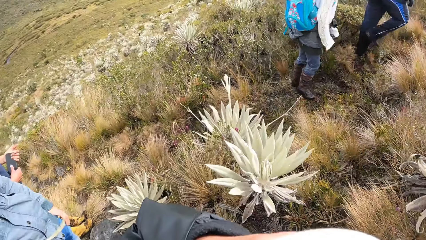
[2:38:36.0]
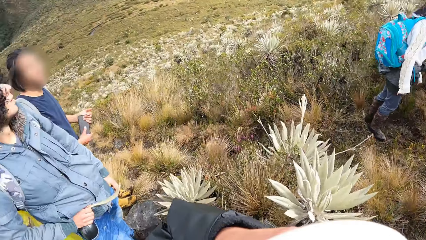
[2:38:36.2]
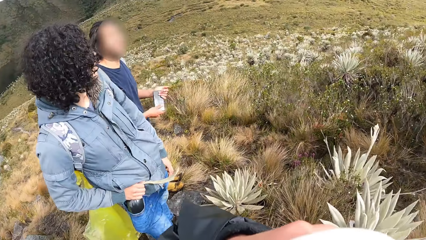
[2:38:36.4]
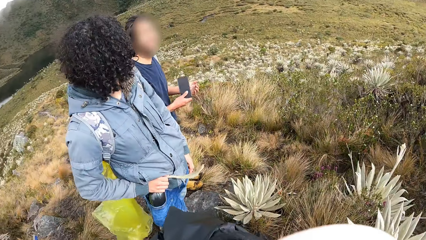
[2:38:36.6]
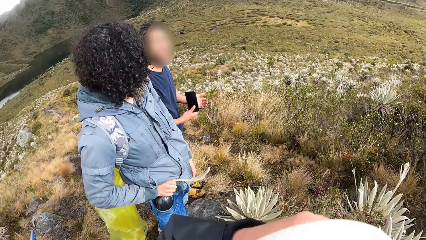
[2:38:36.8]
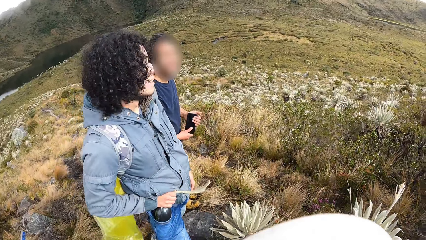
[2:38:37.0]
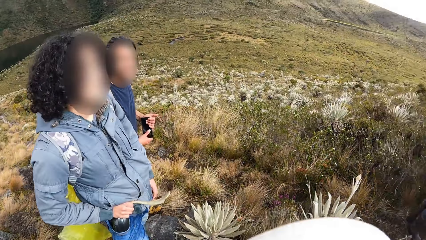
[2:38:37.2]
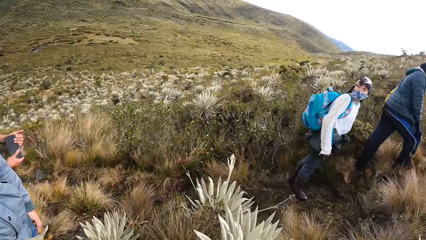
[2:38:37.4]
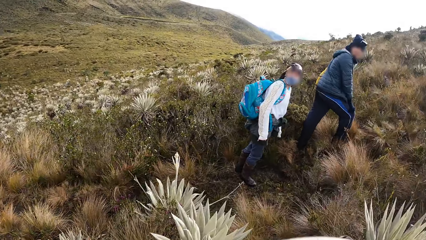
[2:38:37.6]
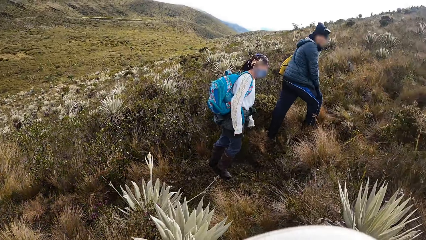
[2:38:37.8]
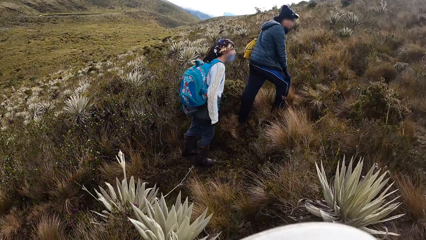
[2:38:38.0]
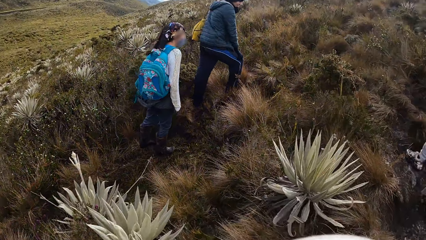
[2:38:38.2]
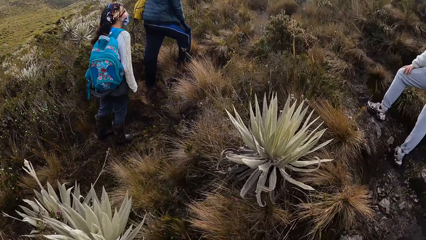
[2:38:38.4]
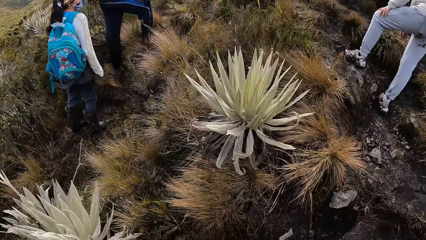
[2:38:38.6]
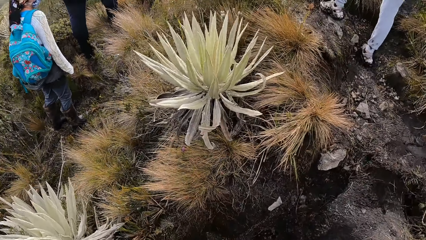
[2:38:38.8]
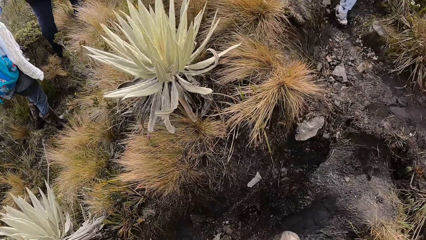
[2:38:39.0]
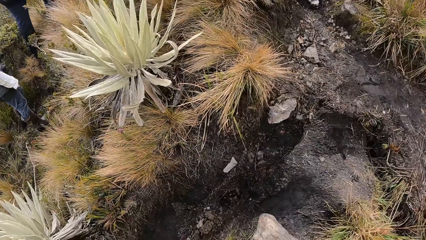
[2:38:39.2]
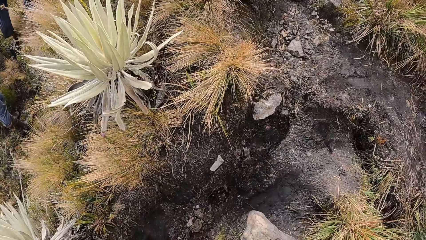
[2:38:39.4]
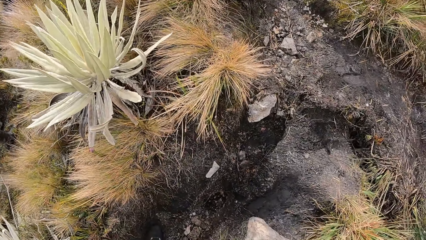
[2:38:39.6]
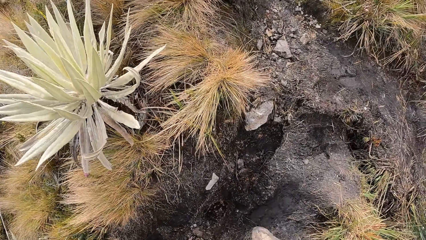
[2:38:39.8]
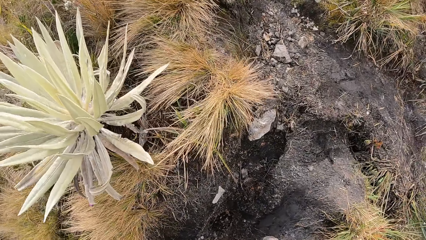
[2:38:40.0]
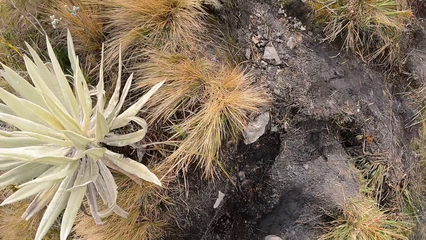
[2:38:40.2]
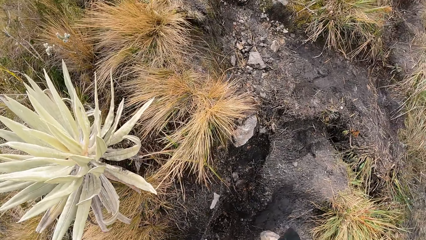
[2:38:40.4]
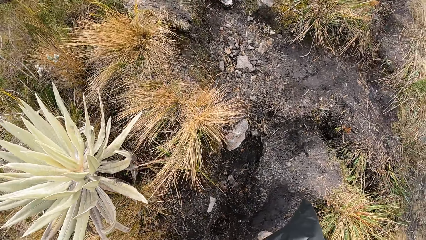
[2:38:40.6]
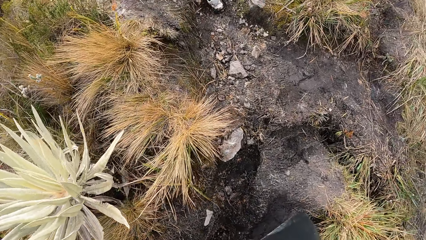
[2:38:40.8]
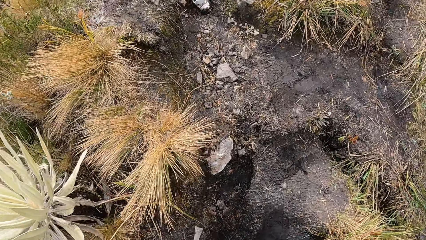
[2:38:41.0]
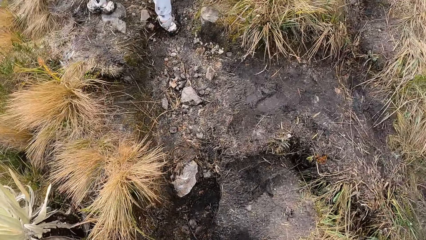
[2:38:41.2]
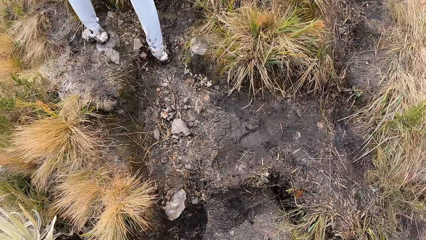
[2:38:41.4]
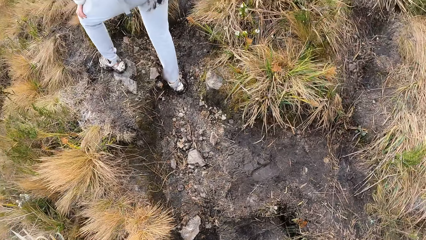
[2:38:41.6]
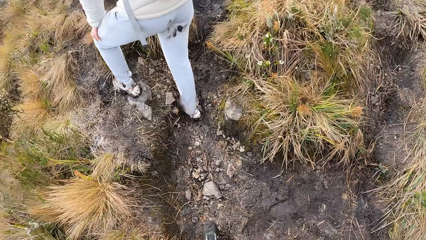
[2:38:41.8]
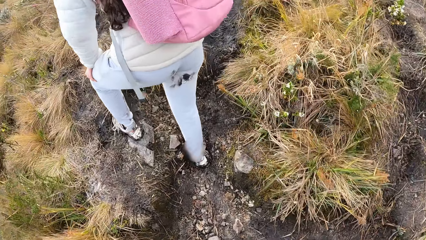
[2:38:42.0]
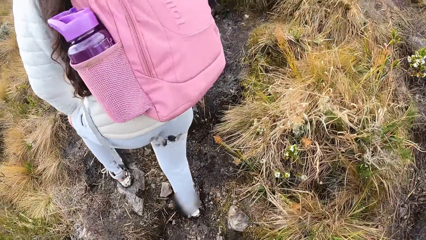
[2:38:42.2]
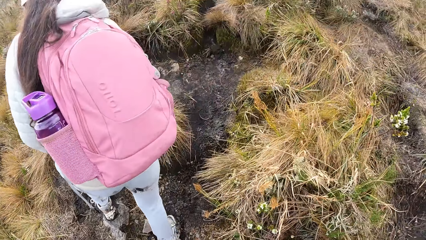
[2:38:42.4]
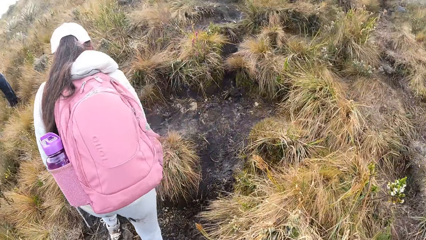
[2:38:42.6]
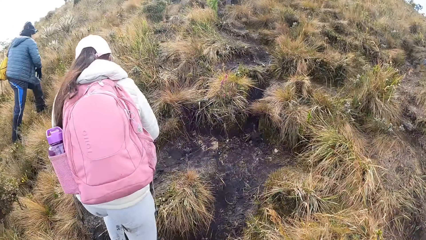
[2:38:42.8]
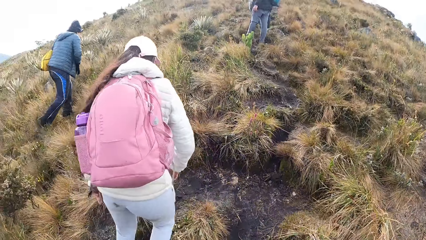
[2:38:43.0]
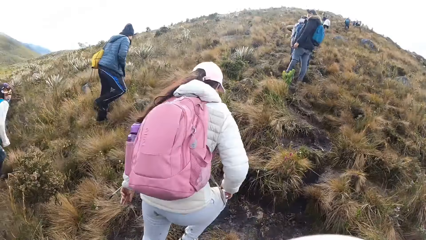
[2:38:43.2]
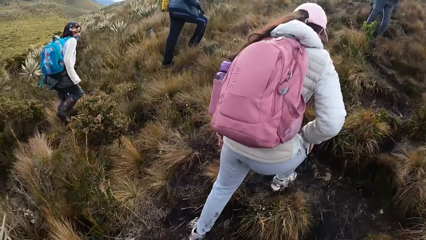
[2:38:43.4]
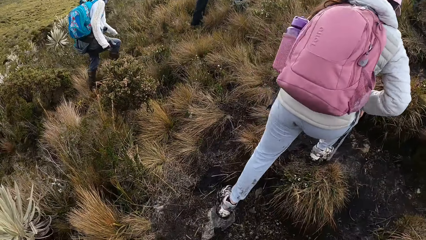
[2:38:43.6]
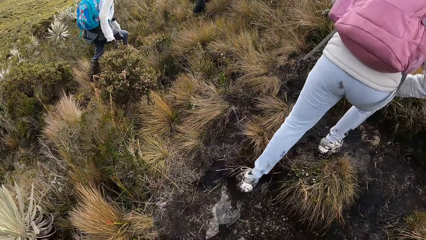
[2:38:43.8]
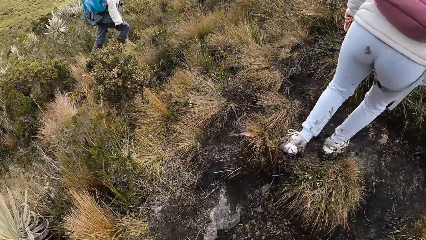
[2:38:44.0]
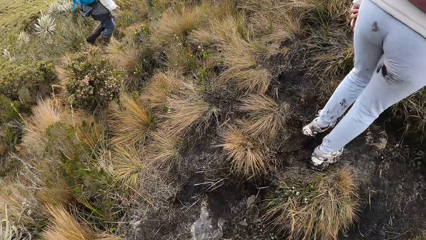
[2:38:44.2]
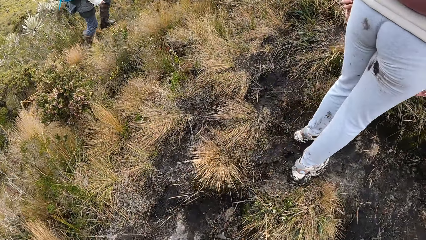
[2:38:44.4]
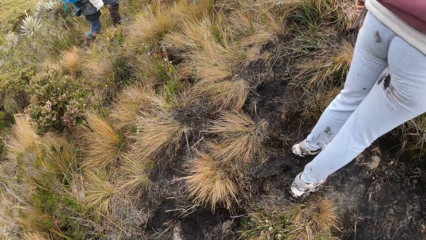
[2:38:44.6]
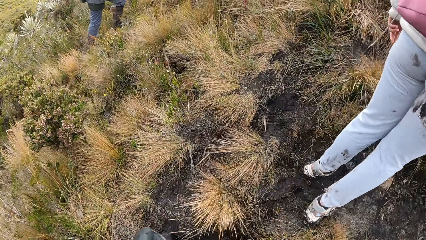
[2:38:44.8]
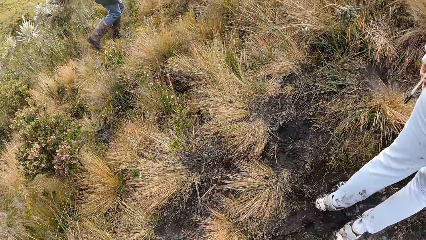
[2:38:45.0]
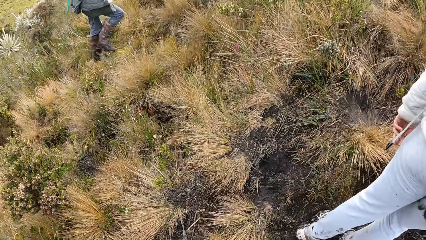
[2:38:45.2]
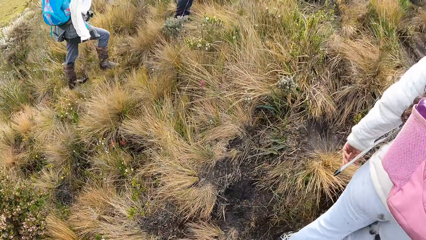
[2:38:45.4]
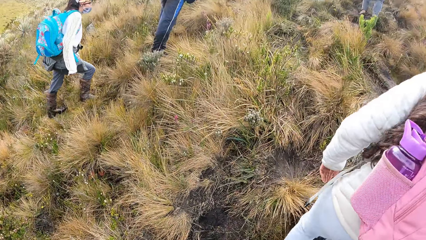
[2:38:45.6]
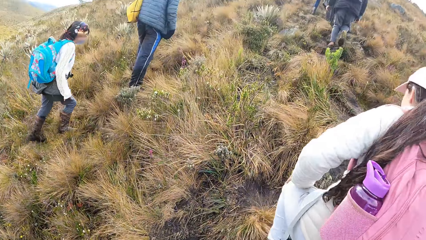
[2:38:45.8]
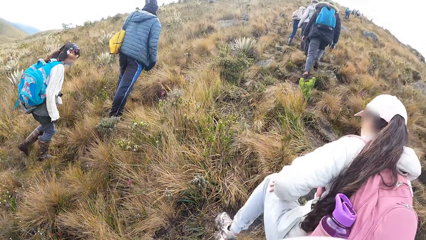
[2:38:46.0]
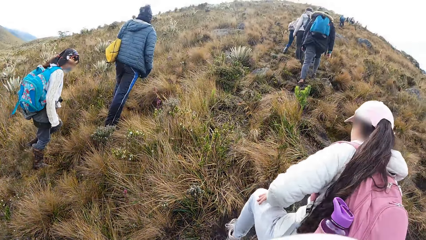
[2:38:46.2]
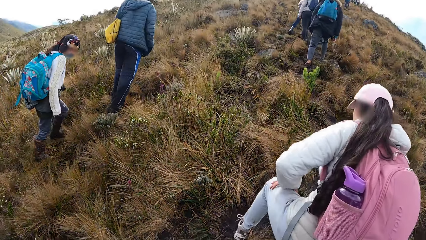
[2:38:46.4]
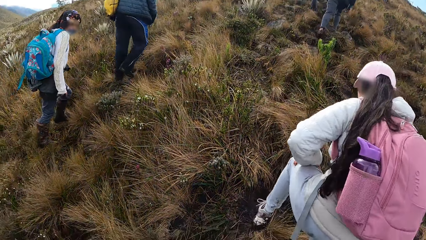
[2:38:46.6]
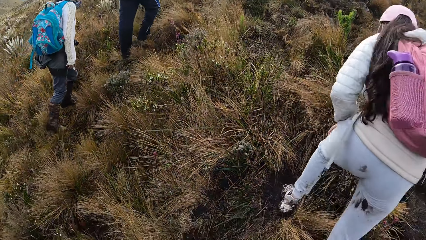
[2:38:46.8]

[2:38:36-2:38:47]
A man places a phone in his left hand with his right hand. The camera wearer looks at the man. They interact with a woman and the man. They climb the mountain.

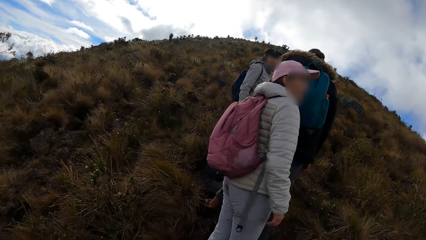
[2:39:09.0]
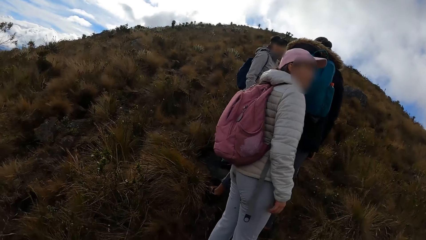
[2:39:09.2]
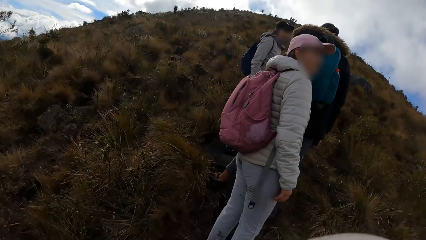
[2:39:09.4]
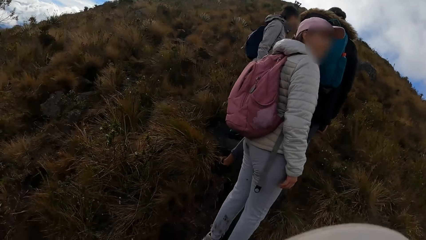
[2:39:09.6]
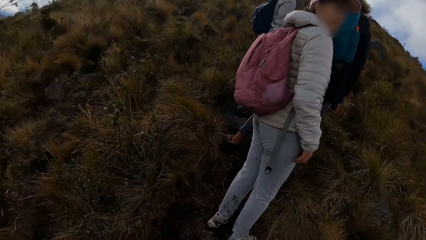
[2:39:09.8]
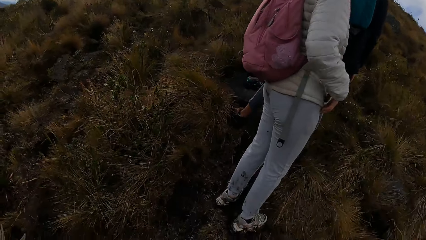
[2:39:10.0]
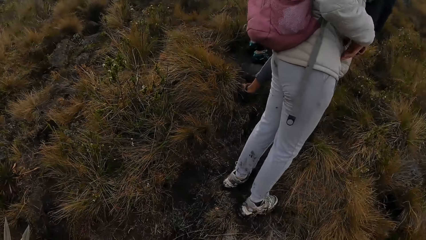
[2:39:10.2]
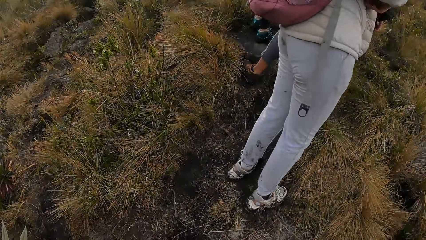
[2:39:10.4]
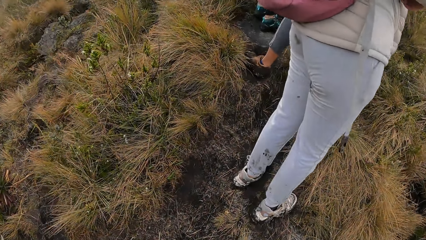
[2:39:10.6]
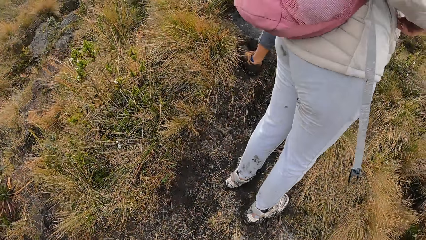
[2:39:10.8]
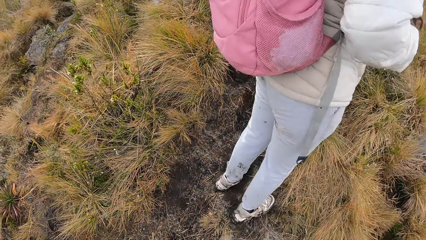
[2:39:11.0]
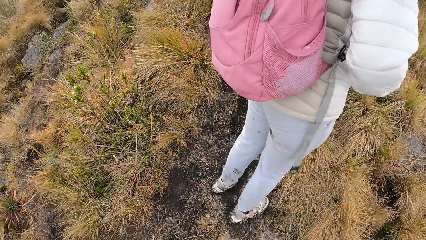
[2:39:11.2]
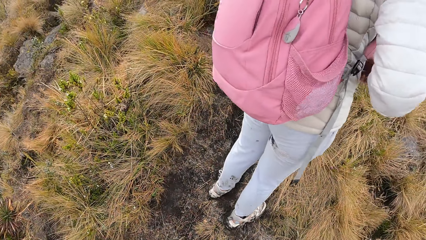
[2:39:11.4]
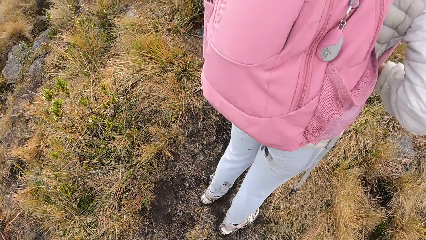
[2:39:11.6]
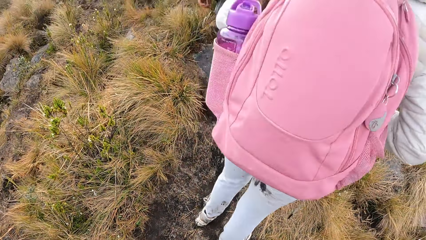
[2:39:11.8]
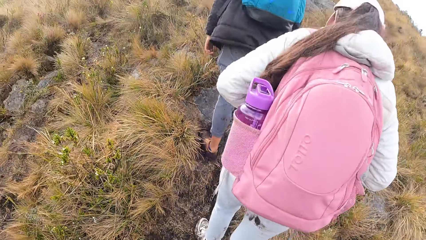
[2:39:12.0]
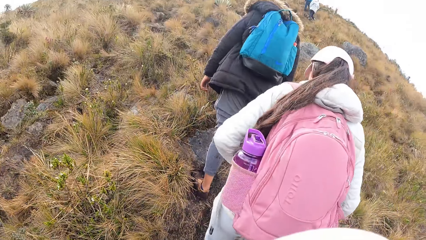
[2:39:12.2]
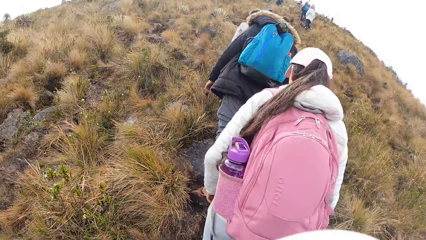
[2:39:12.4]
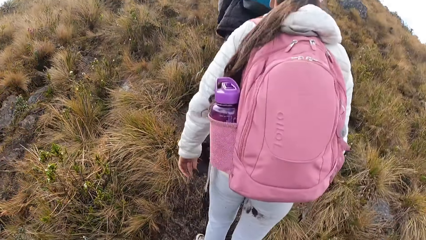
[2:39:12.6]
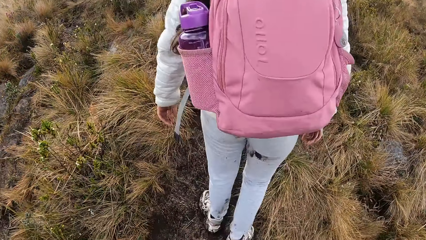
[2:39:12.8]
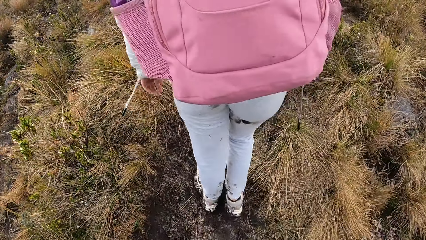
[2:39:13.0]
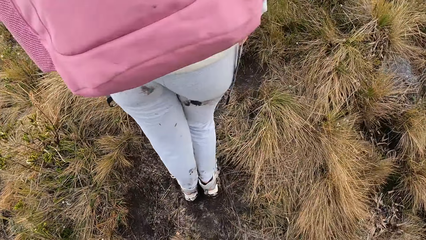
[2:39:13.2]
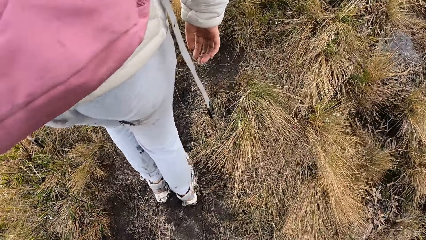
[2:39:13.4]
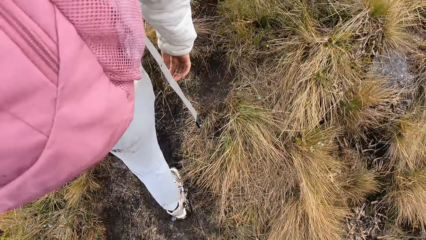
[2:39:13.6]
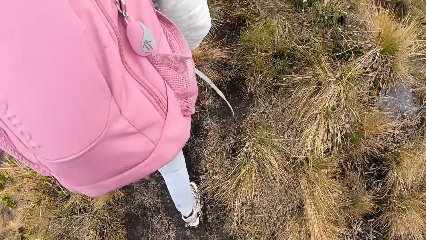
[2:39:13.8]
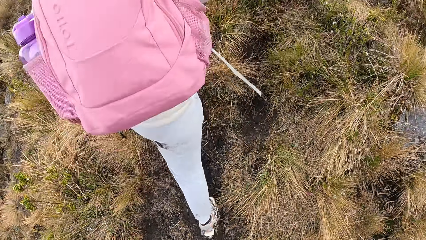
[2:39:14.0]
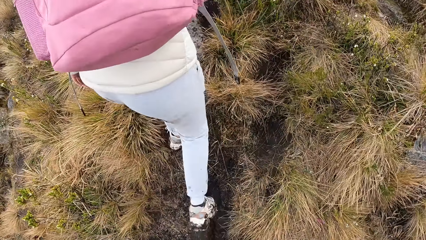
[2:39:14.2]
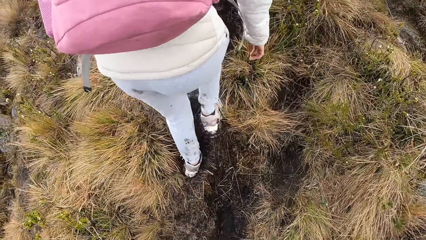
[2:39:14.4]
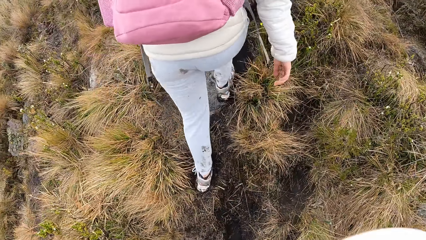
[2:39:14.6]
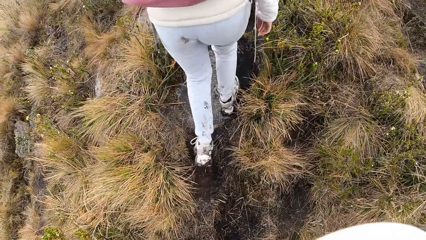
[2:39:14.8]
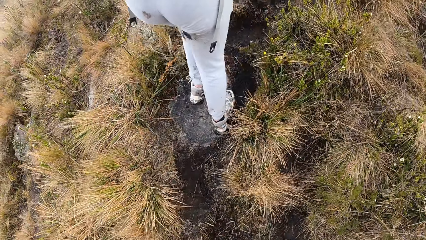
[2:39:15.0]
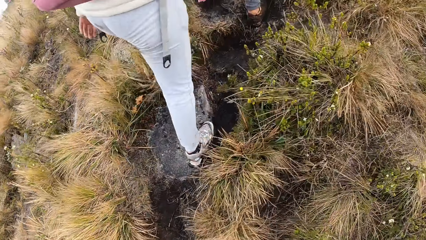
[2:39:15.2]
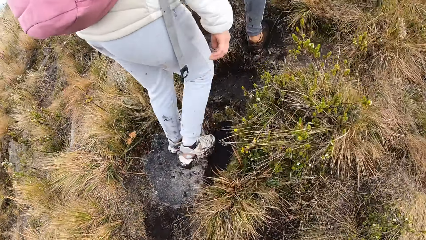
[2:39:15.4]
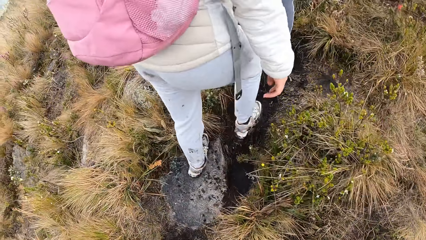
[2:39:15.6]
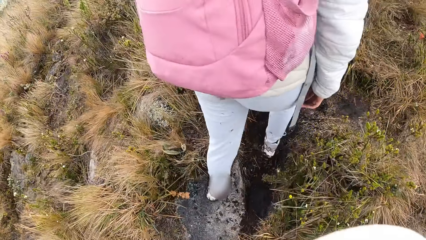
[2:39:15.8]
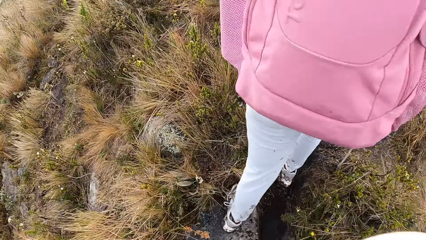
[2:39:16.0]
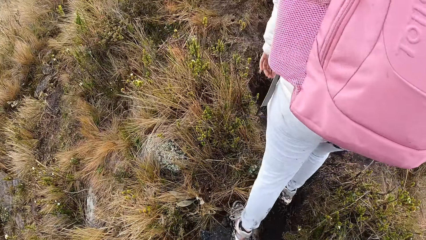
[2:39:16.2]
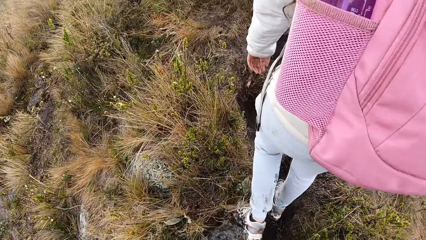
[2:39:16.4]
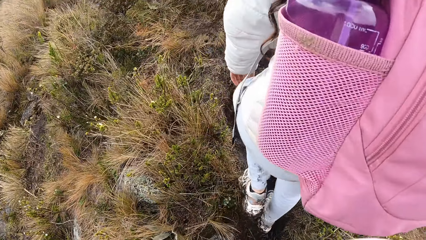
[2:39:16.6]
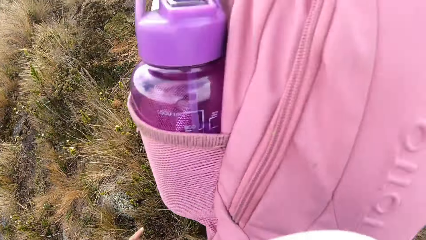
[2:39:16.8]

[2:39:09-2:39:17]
The camera wearer looks around. They climb the mountain.
